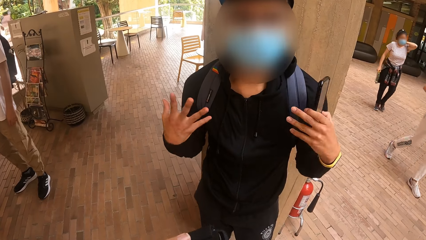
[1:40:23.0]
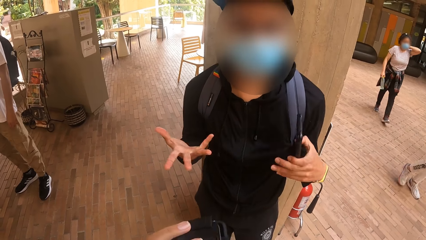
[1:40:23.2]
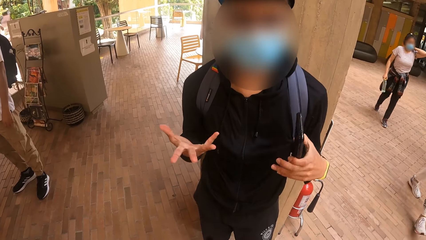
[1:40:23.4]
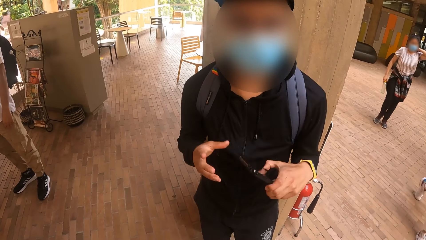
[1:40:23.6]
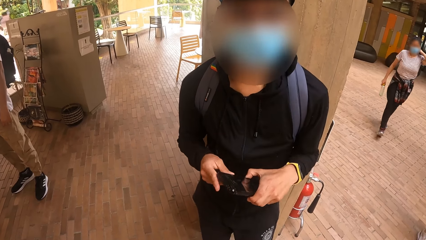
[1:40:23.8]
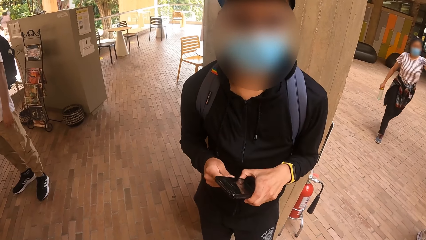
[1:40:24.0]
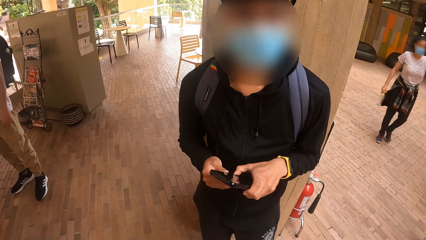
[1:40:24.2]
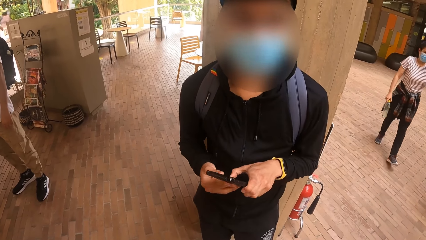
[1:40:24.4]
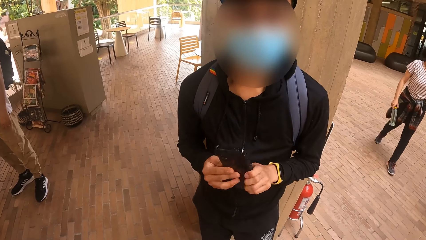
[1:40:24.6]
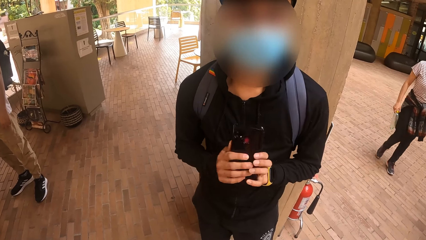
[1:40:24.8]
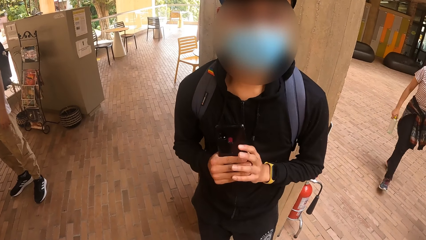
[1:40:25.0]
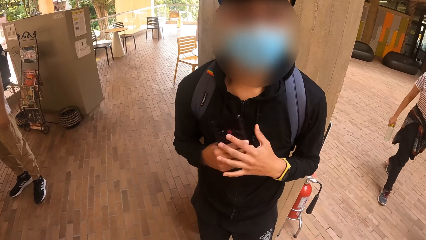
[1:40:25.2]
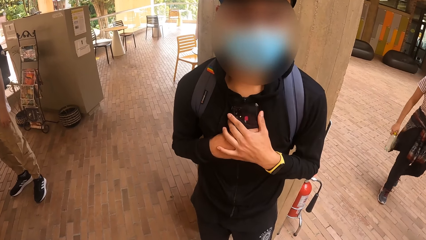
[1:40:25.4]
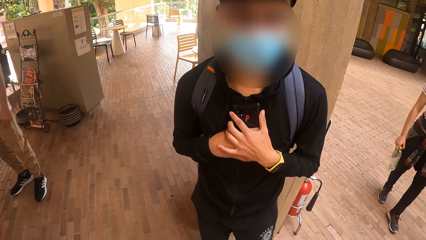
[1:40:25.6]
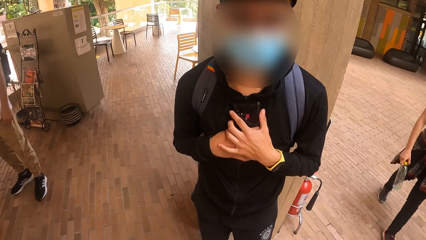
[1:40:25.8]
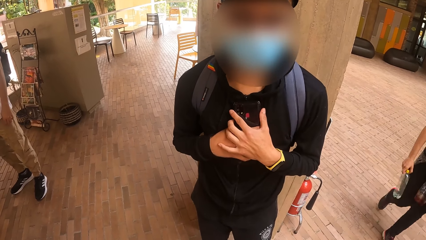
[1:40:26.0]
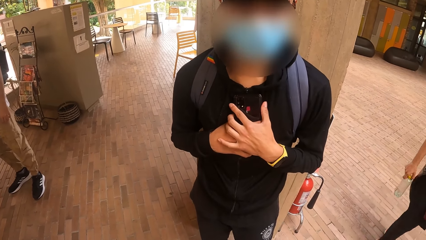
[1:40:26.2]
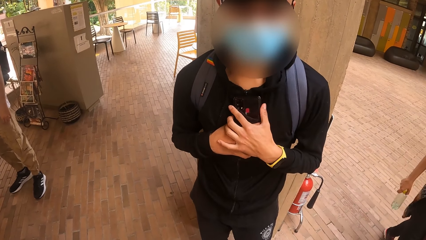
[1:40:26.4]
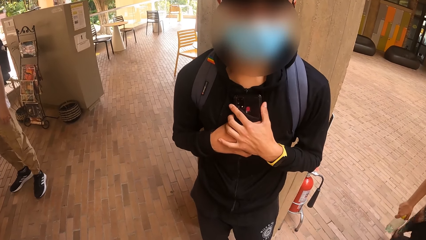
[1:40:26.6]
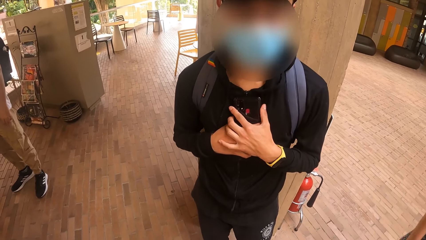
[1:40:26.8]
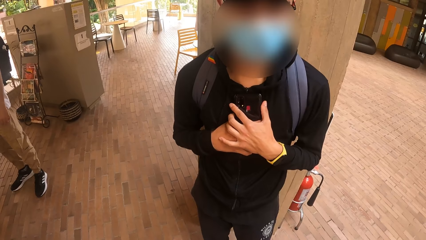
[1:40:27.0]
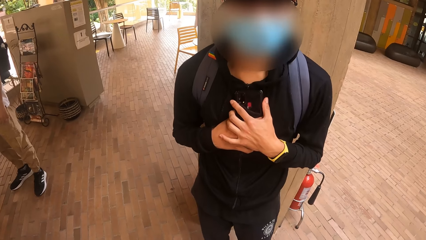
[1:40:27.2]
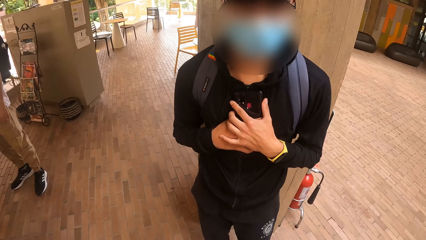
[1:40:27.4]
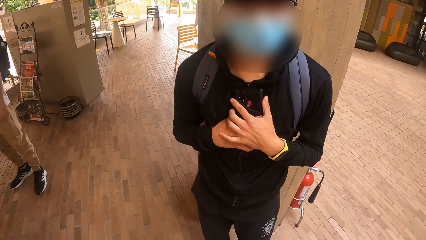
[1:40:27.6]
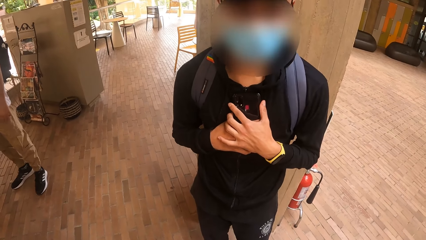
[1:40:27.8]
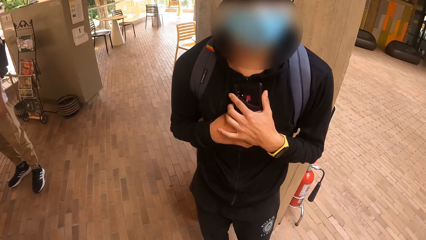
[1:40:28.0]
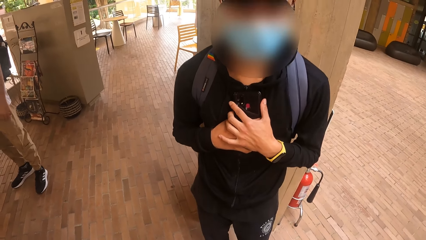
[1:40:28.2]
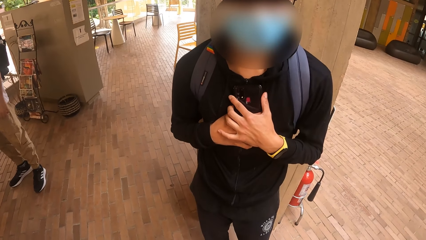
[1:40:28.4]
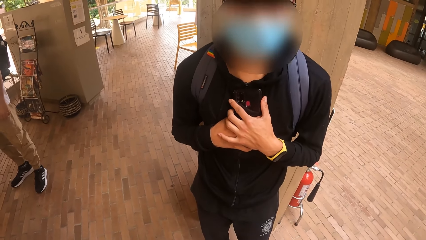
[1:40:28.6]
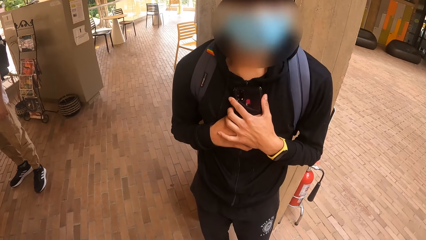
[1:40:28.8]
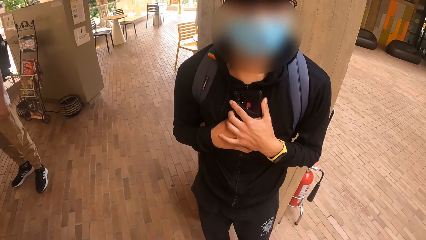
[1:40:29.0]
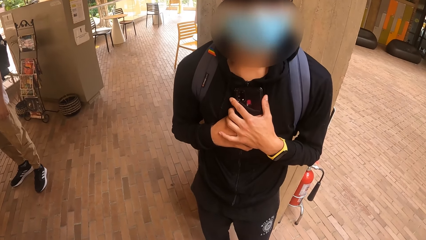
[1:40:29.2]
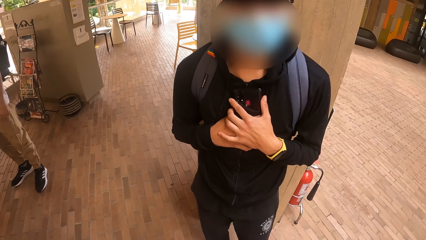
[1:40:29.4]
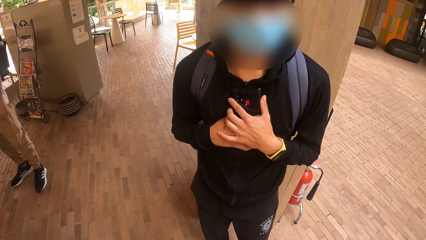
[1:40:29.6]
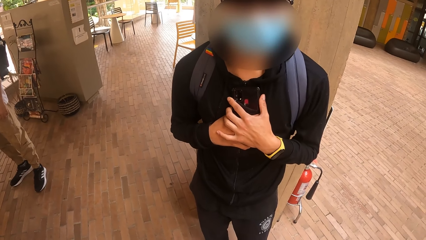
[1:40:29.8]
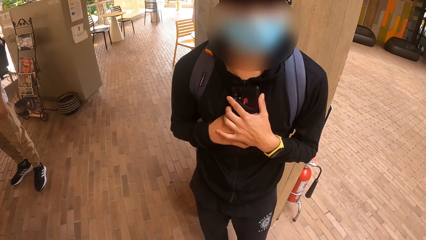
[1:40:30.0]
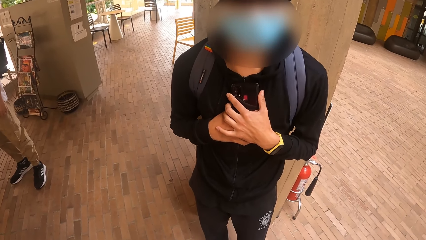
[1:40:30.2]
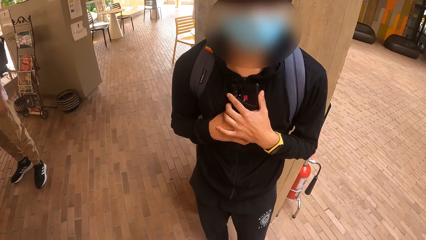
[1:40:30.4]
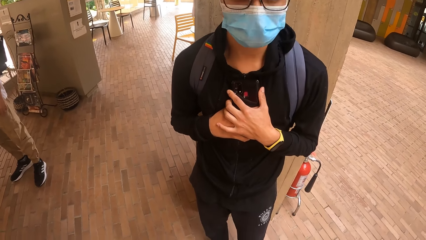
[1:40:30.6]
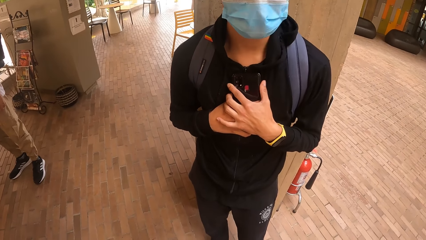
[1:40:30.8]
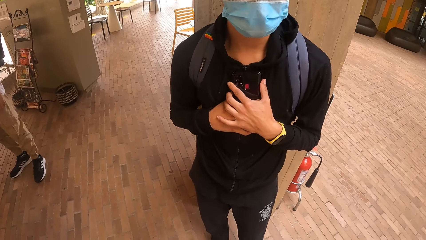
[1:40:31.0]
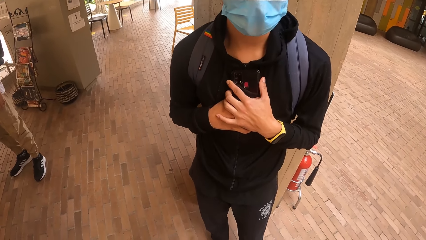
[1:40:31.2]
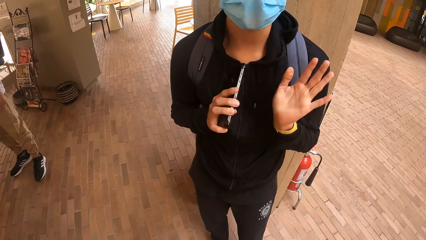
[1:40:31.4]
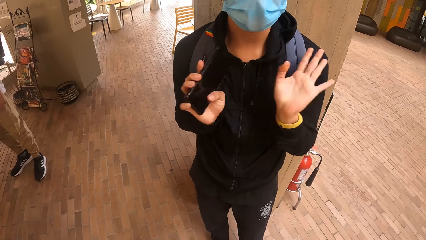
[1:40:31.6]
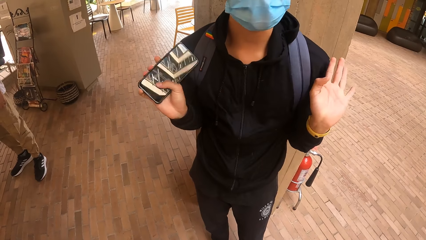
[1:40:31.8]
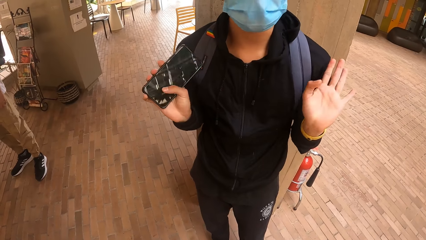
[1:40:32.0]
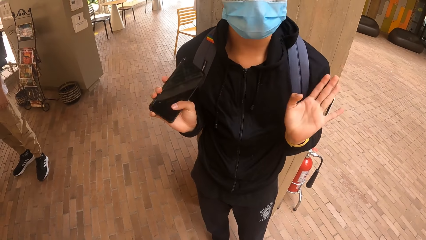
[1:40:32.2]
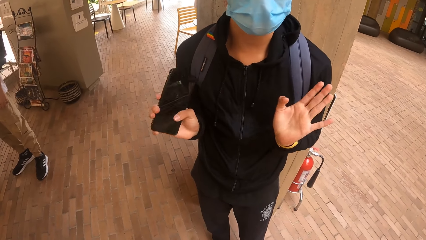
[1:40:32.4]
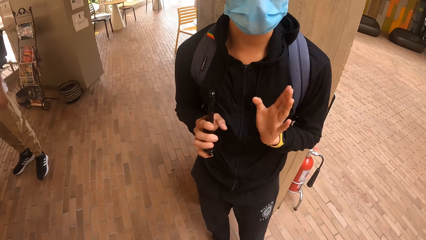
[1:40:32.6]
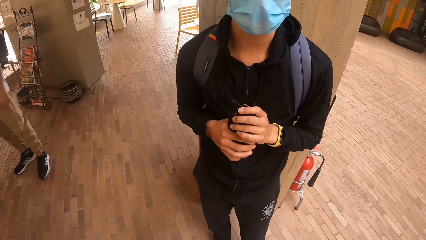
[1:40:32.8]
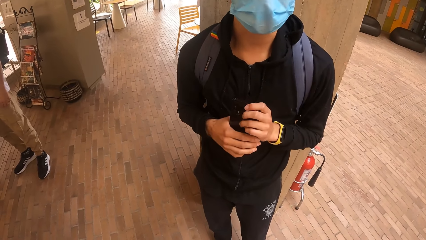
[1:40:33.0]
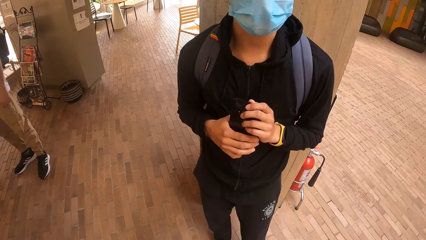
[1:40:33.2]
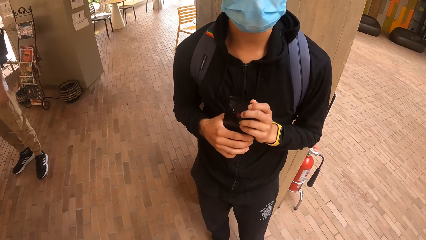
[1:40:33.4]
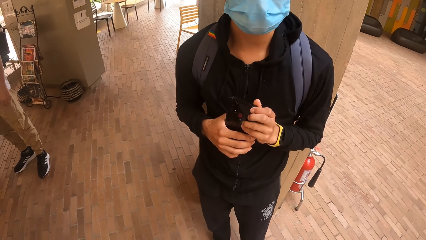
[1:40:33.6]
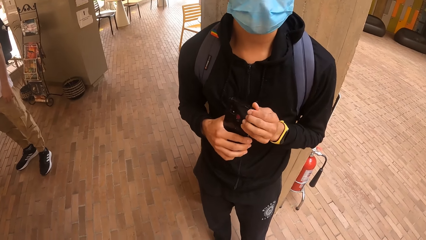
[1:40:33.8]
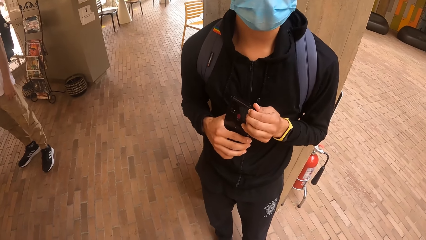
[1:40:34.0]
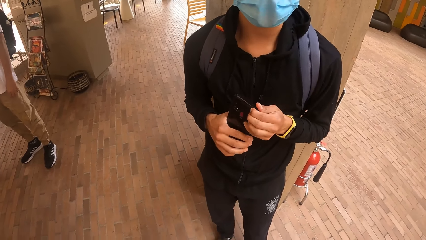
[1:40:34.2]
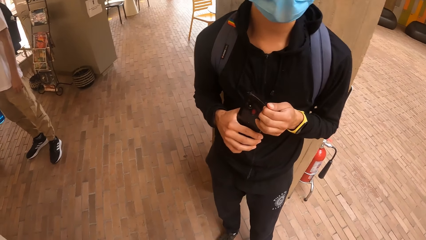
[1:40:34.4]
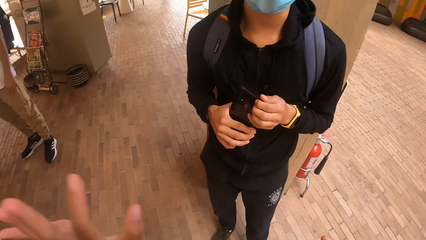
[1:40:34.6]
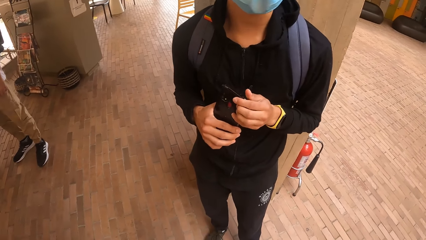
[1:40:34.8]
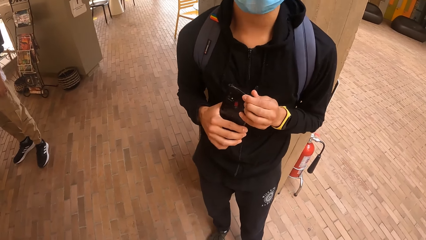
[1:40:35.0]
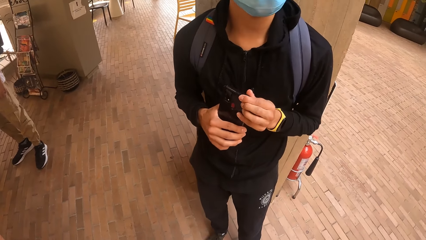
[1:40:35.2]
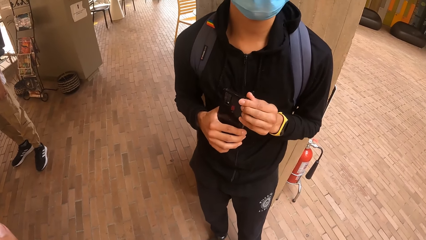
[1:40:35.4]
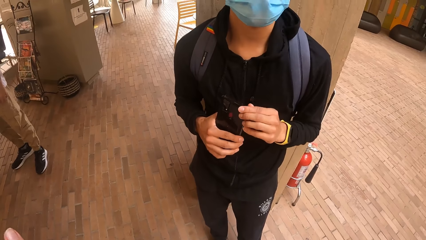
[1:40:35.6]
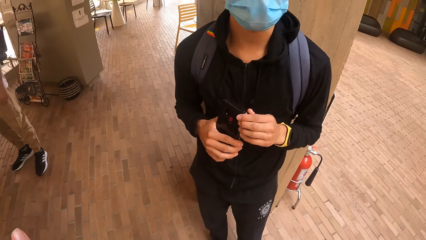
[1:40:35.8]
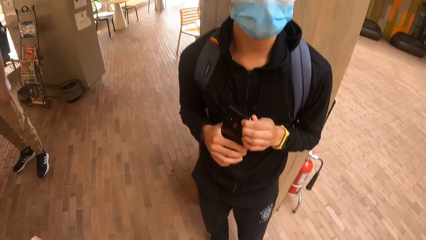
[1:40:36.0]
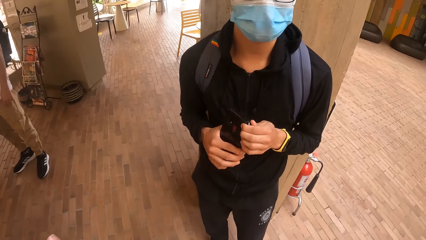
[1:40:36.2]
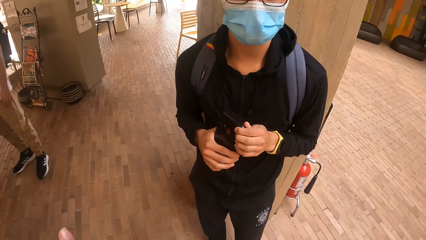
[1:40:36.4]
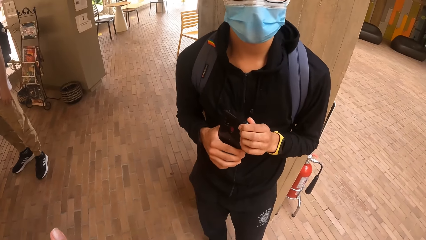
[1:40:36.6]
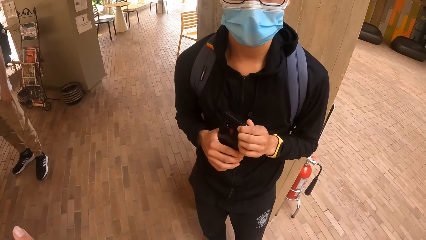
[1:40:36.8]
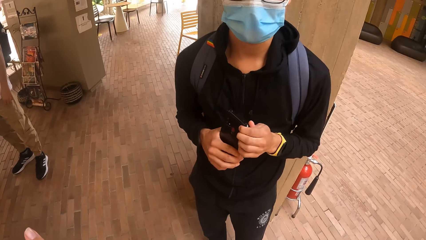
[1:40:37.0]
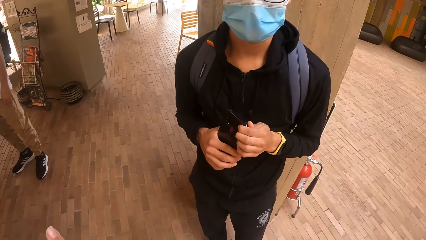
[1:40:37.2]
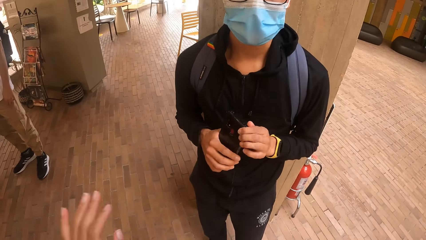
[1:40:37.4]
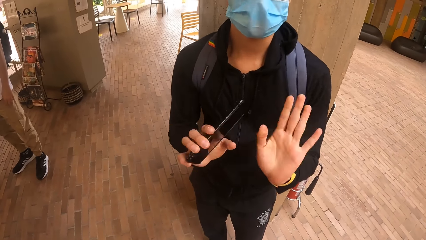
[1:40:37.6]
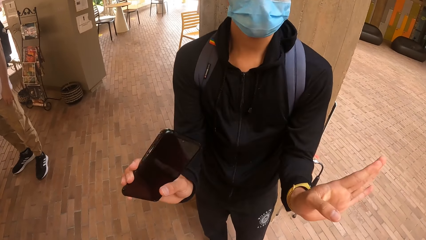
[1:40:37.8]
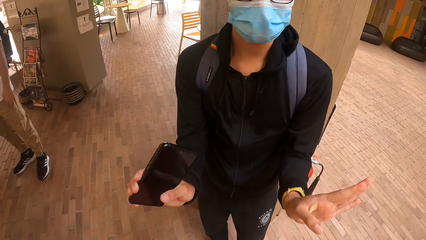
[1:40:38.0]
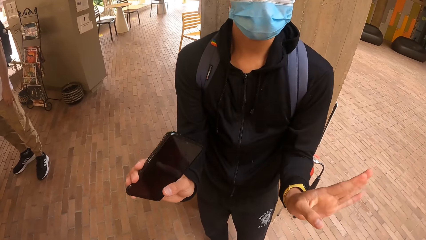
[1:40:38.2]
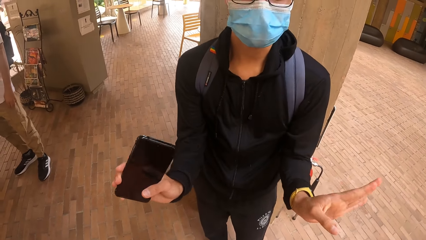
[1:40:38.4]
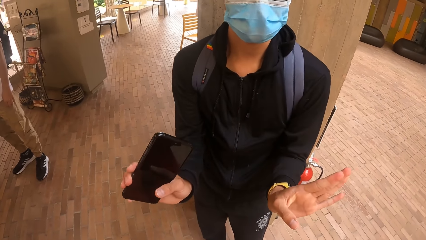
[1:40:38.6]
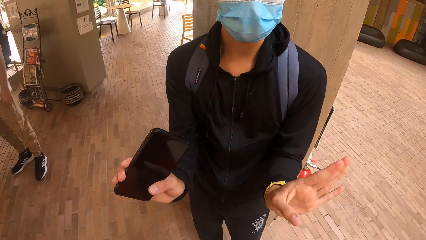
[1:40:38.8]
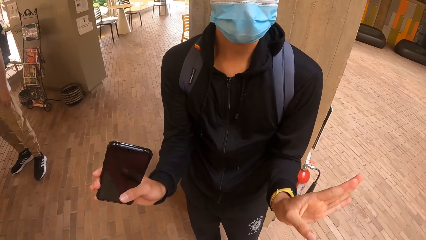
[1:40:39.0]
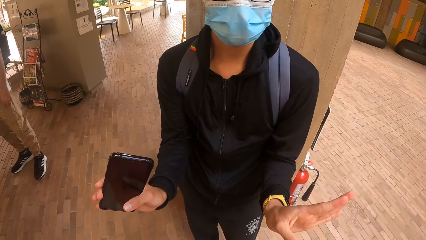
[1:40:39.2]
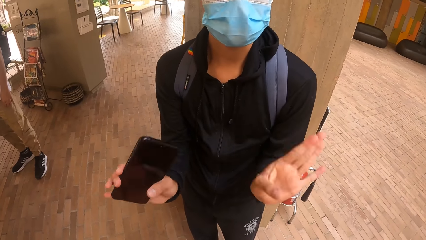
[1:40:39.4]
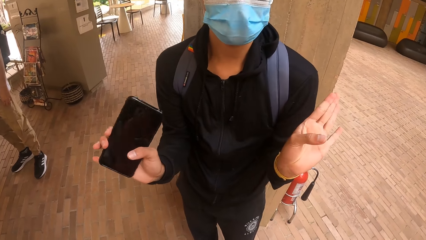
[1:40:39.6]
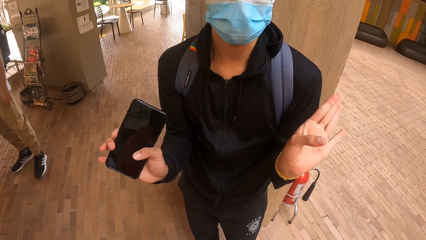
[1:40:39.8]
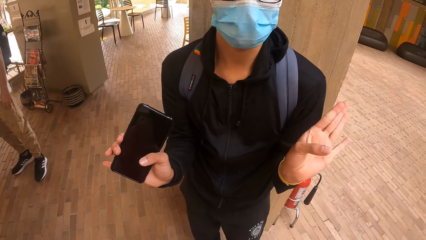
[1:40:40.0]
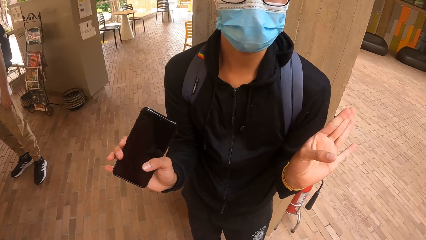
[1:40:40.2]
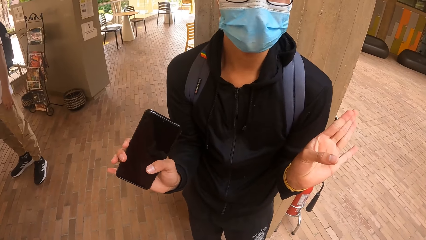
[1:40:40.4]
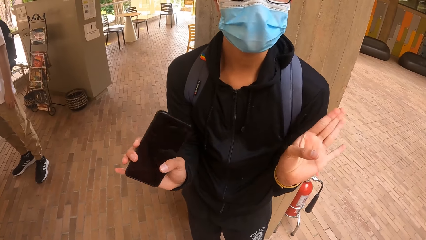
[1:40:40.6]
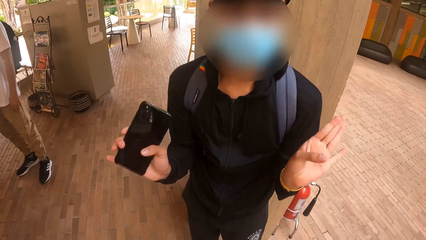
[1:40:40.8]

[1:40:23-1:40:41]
The man holds the phone with his hands. The man holds the phone with his right hand. The man holds the phone with his hands. The camera wearer shakes his hands. The man holds the phone with his right hand.
